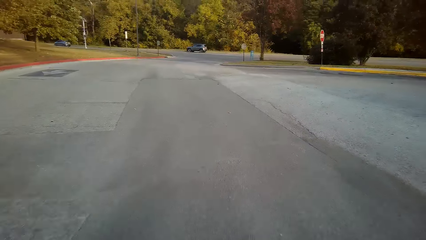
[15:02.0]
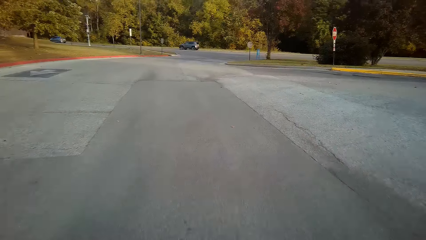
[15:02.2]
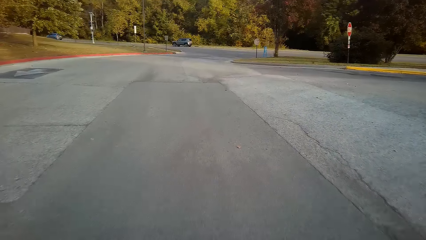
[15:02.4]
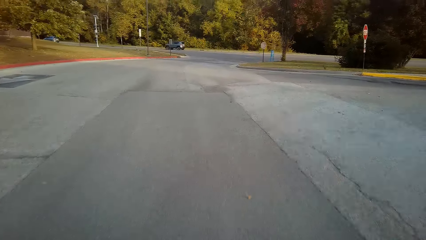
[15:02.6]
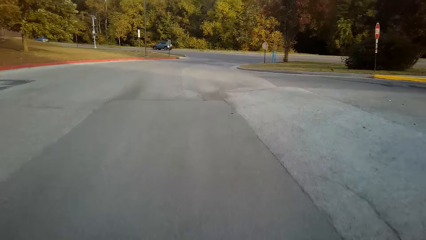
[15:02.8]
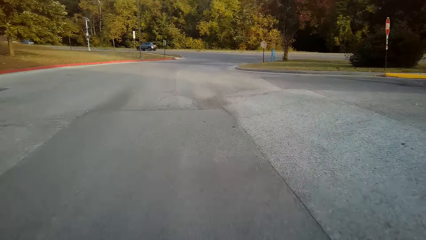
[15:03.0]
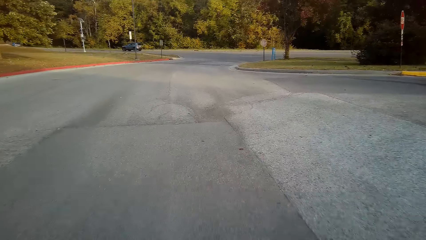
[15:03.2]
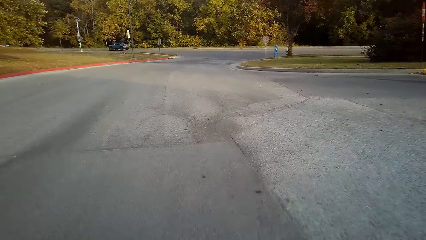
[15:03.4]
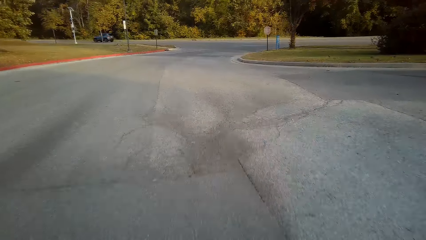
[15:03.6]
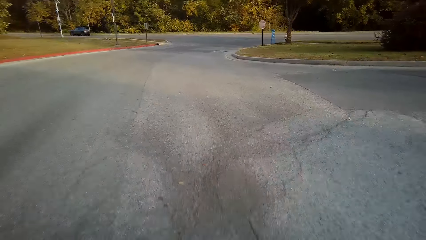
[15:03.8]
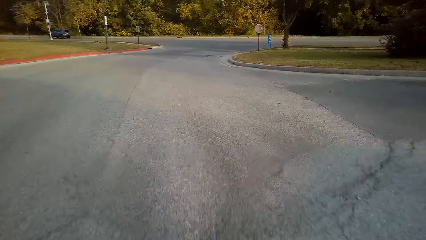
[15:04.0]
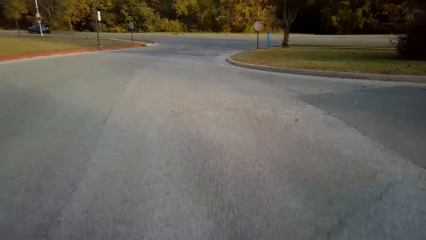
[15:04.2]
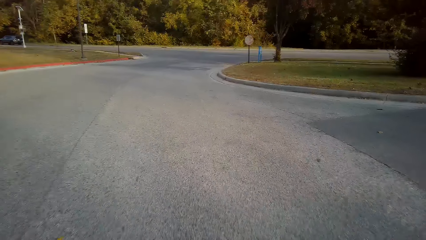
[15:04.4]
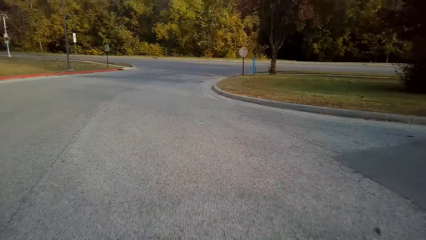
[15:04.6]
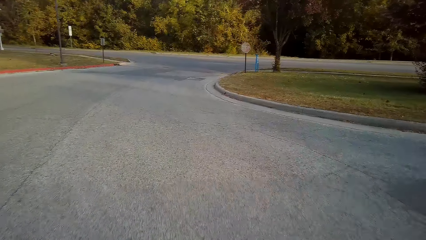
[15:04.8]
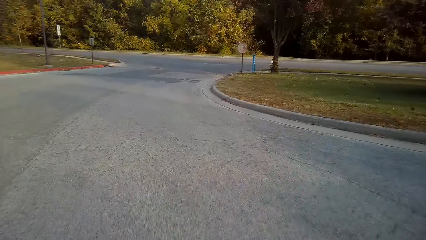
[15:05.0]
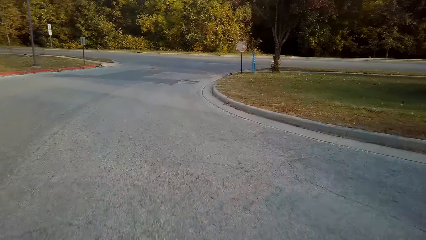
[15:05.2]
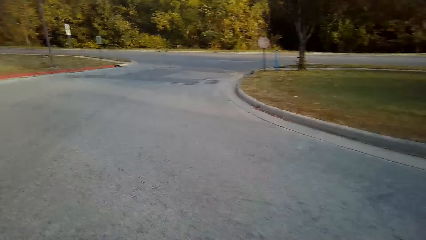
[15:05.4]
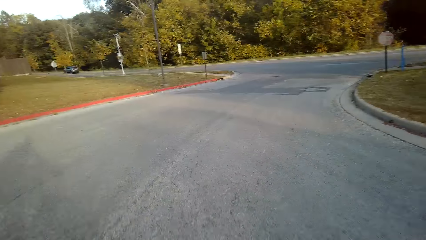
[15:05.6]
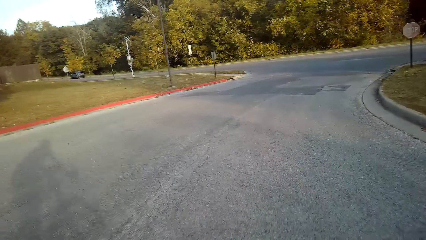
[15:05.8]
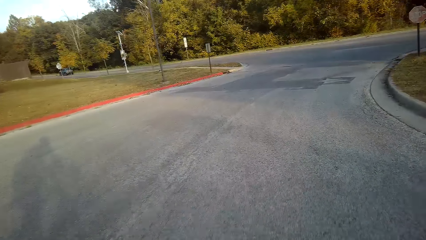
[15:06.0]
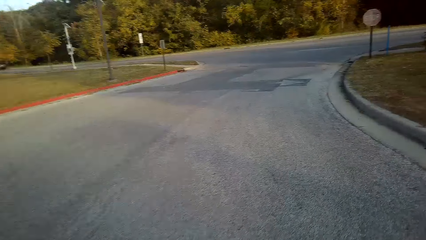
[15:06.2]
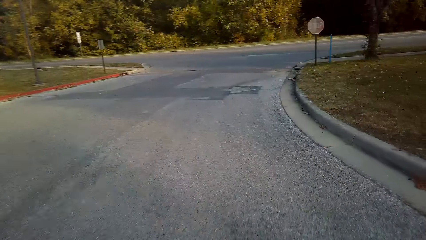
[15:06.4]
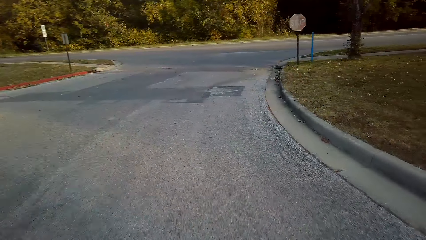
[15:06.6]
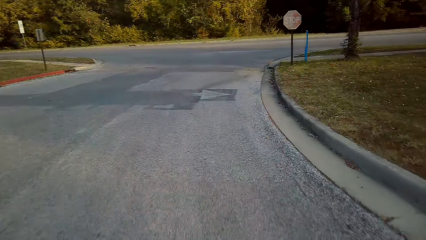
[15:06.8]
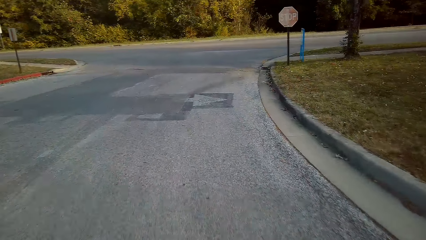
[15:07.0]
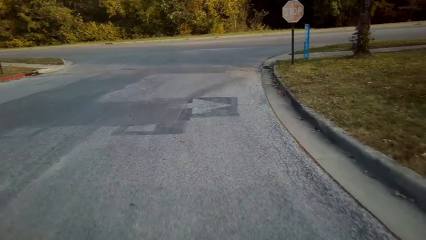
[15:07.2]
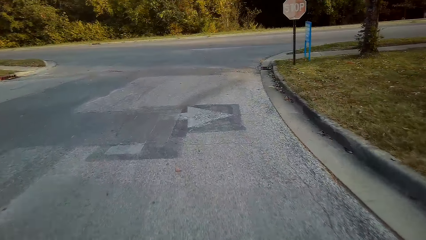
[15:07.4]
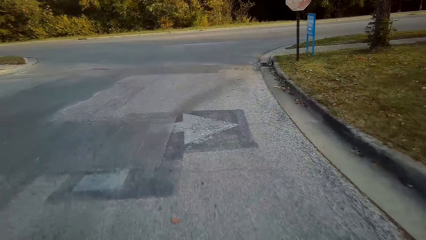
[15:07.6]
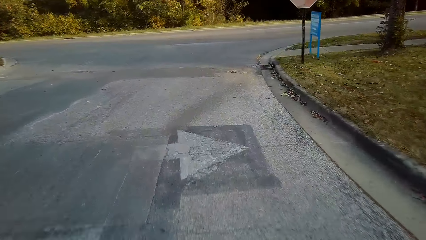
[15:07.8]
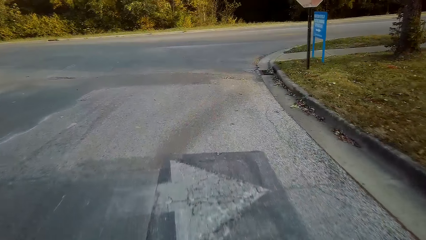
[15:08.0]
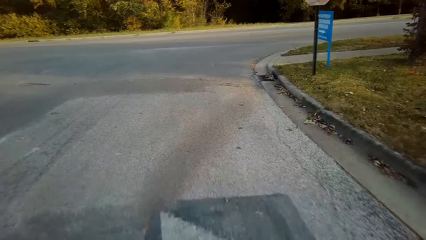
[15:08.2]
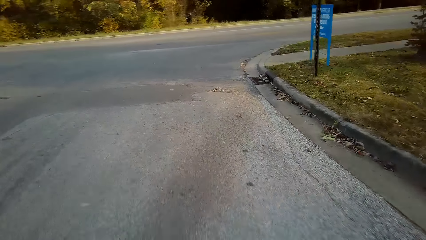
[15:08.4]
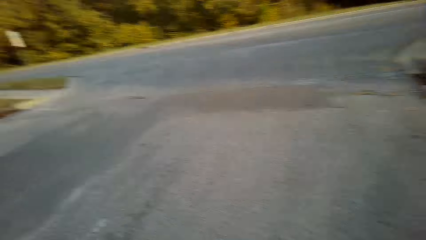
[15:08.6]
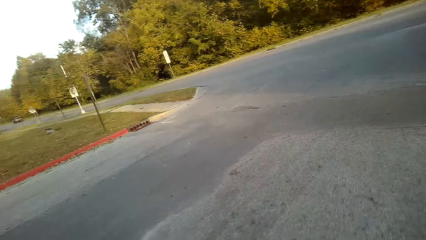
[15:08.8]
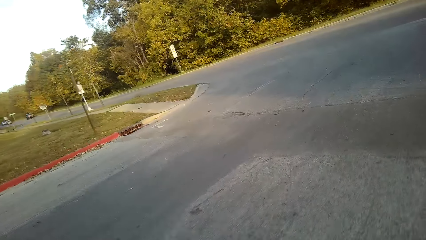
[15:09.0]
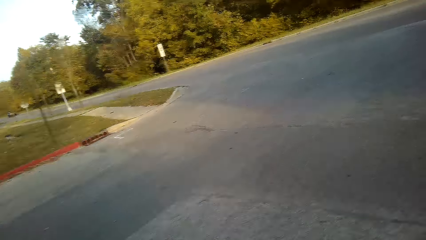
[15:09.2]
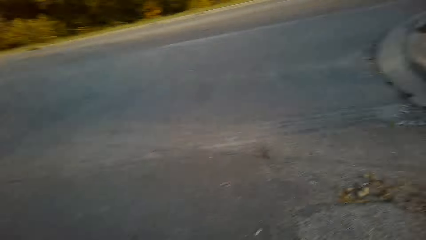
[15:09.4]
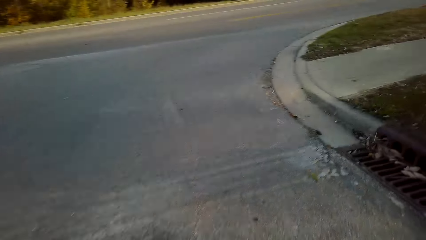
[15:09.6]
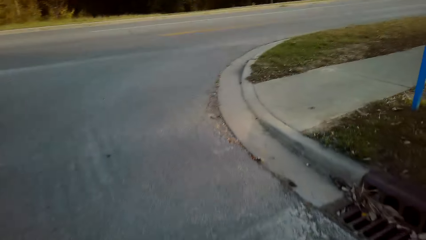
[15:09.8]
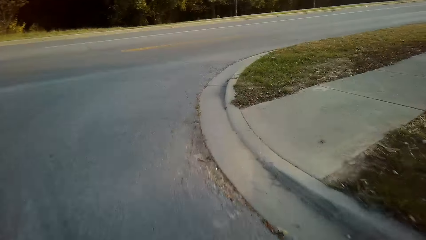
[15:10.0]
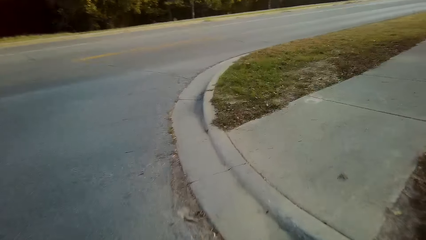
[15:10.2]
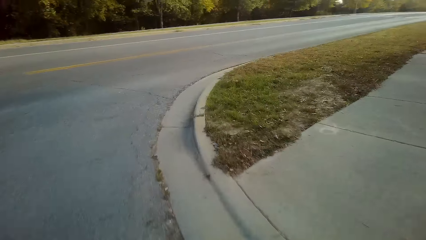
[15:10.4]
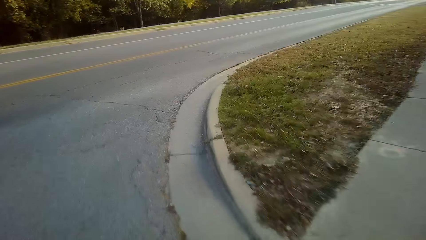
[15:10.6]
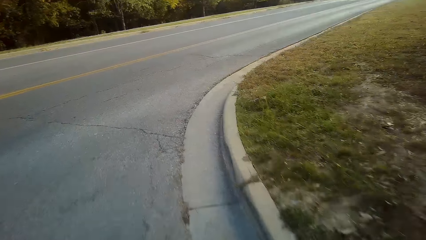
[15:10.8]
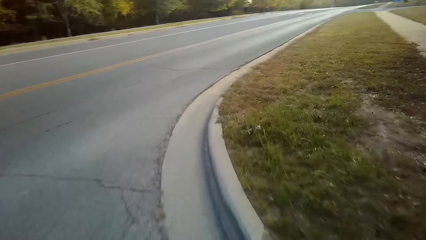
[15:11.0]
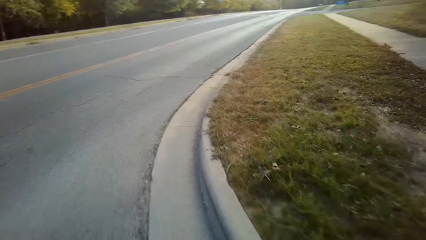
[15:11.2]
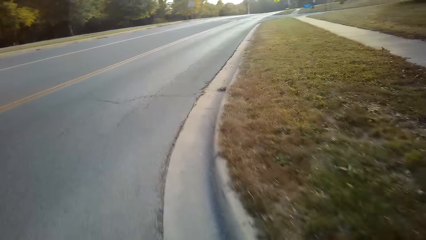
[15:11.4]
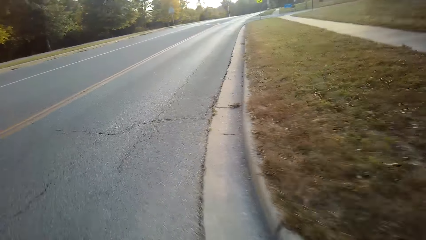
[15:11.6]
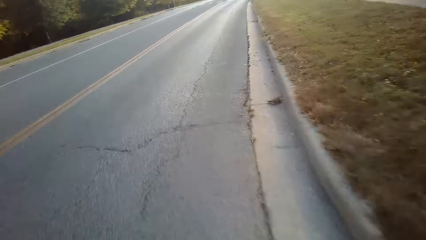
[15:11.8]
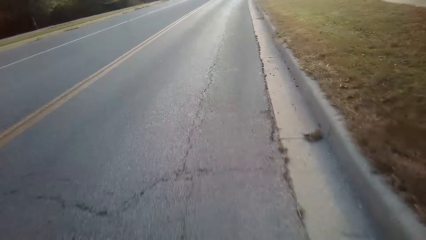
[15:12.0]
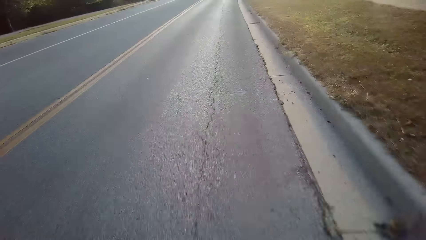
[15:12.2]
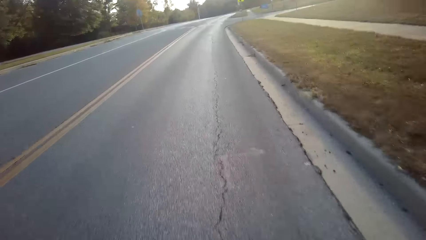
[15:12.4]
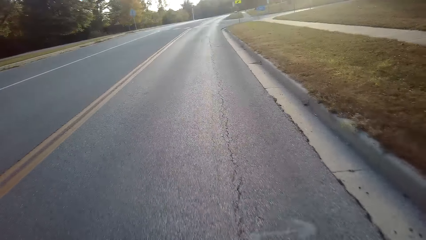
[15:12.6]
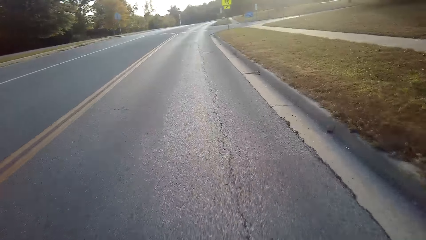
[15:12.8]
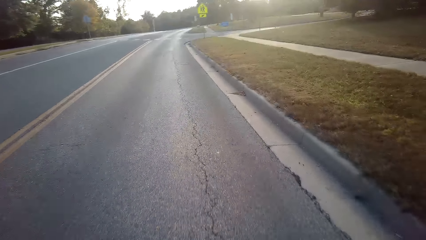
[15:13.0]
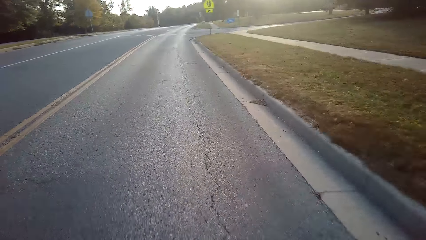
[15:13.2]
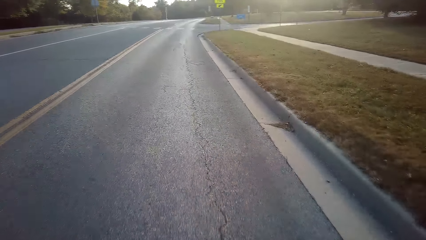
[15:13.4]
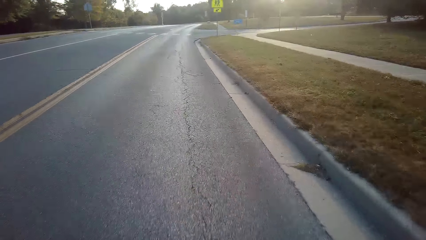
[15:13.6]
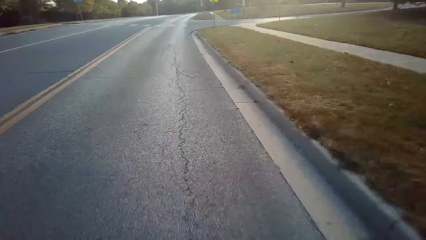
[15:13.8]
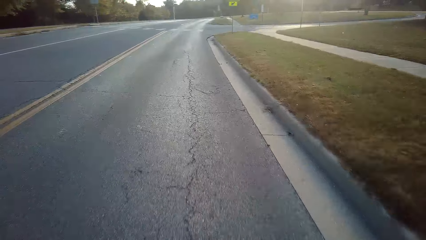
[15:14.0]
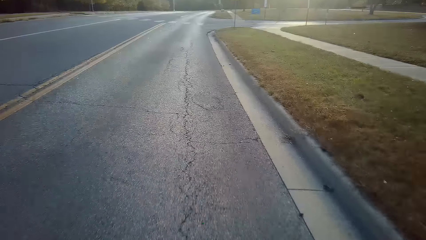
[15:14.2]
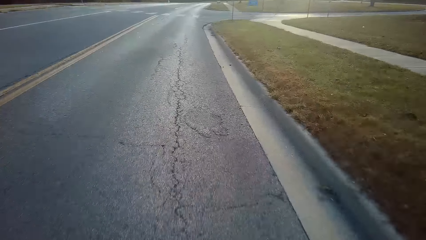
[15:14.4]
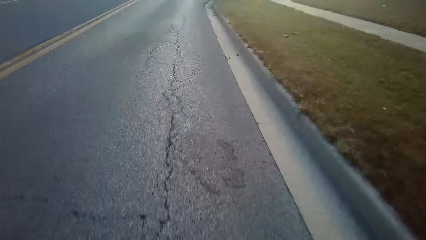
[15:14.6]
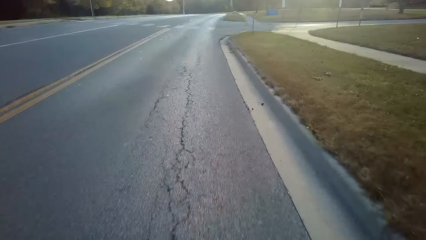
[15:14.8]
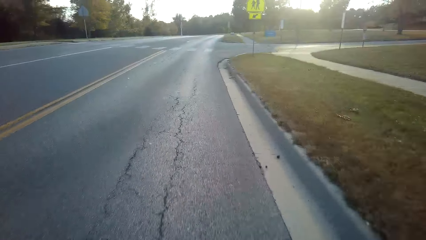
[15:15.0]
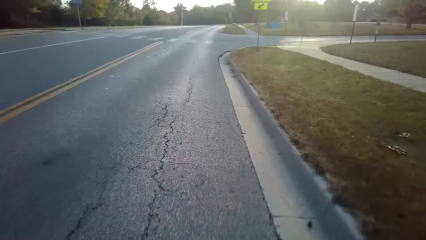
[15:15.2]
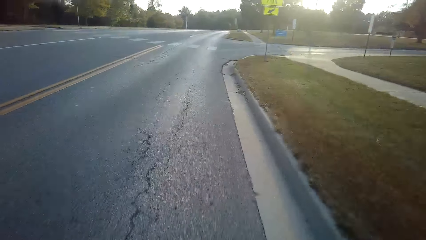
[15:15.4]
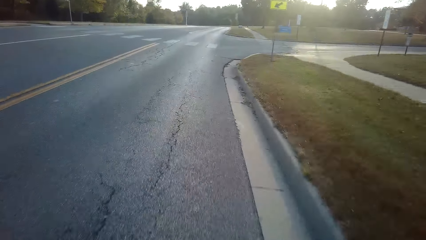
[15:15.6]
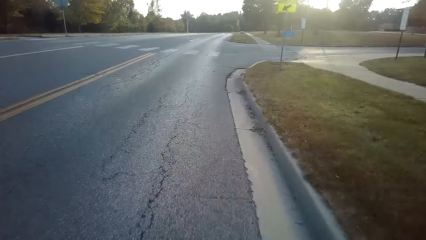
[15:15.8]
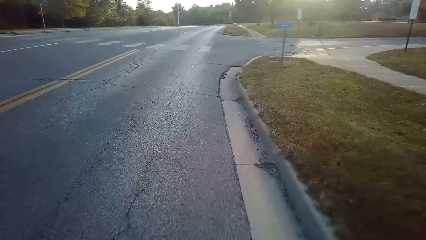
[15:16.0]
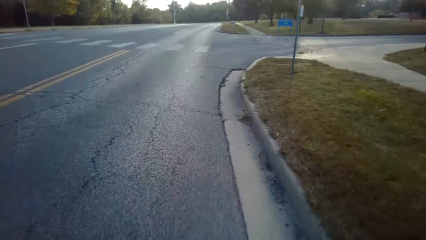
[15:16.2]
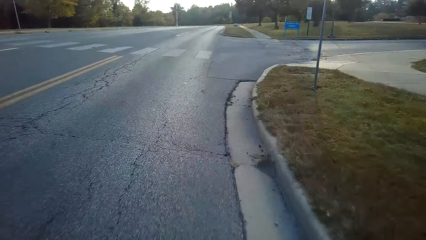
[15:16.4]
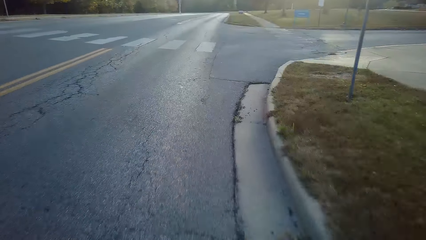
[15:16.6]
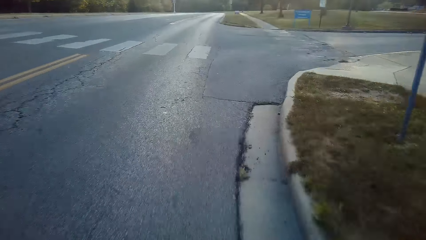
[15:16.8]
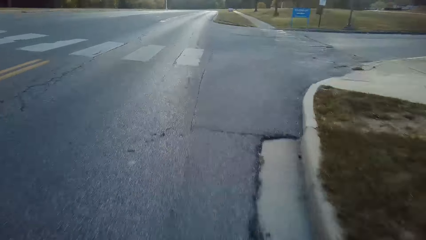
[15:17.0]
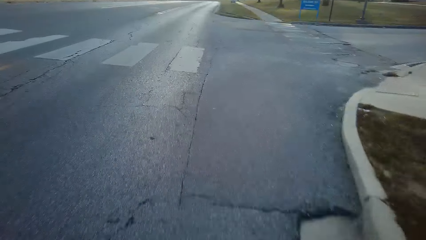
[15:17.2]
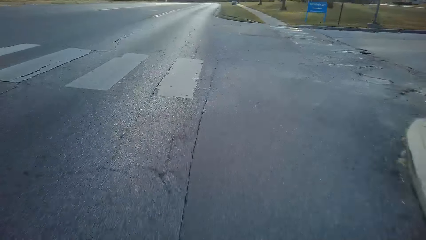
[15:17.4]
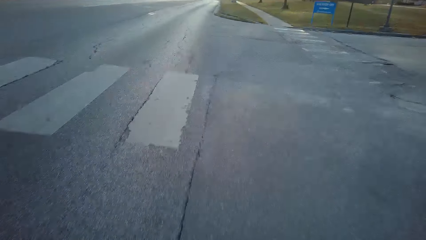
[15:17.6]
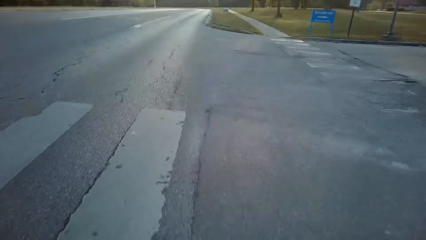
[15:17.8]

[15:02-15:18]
The camera wearer cycles a bicycle on the road. They look left. They look at the road sign. They look left. They turn right. They cycle a bicycle on the road.
